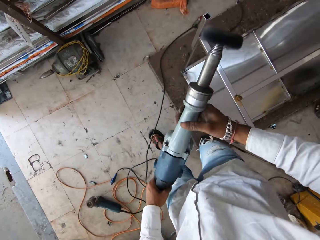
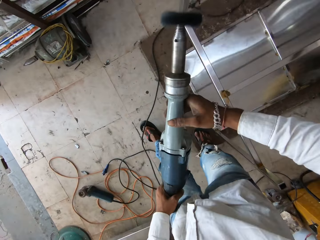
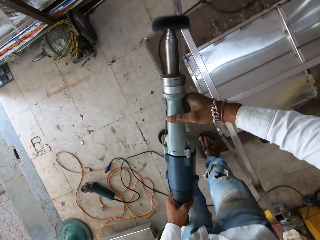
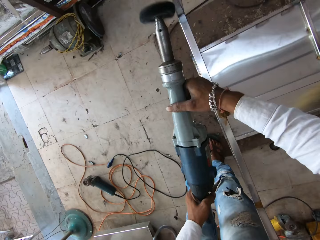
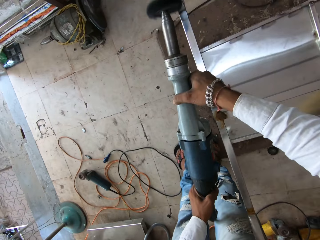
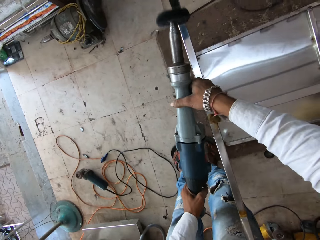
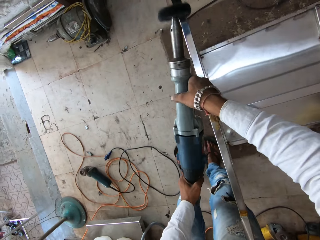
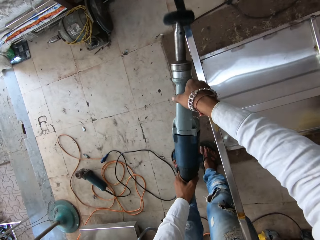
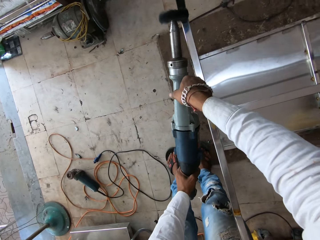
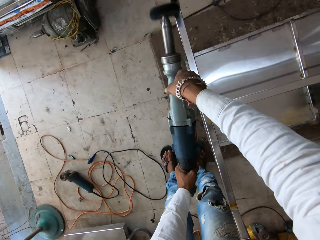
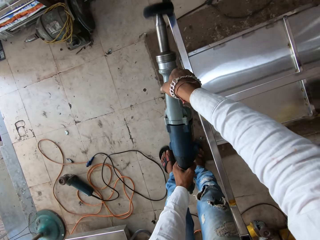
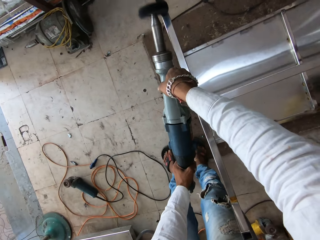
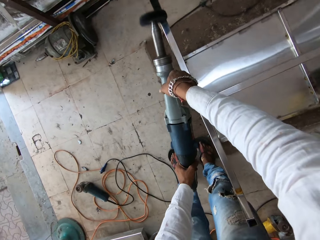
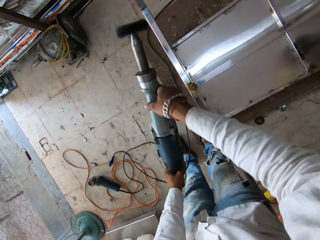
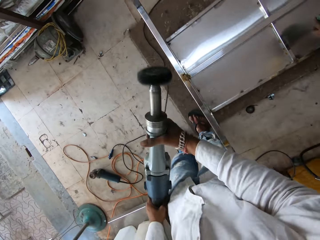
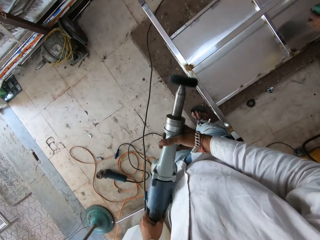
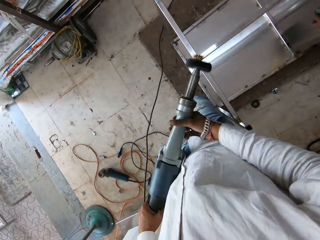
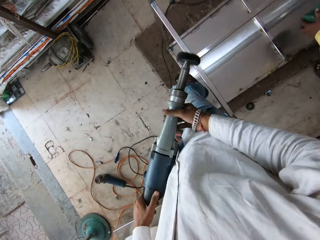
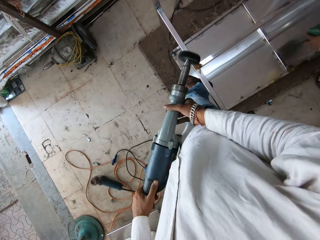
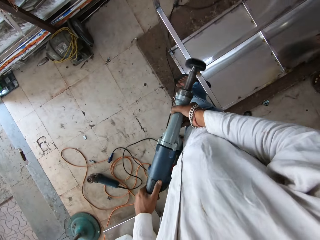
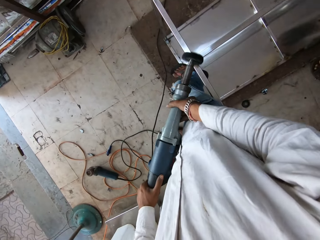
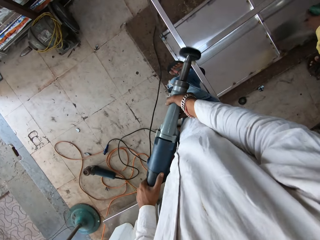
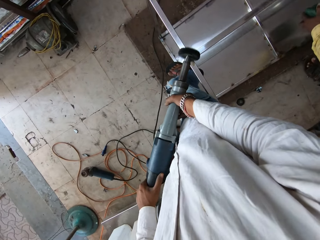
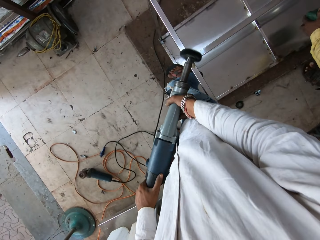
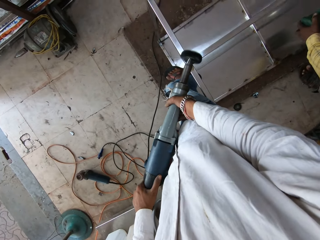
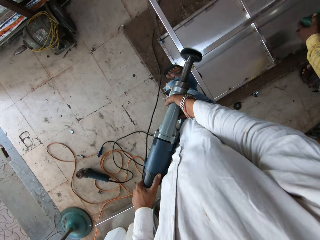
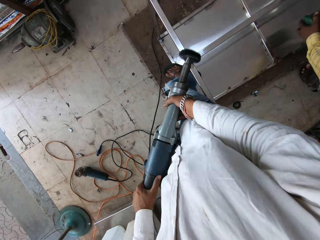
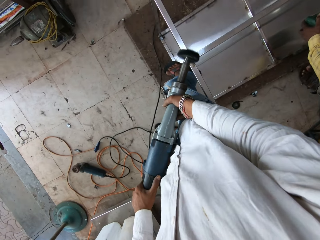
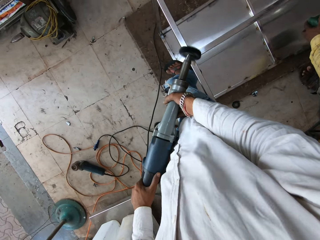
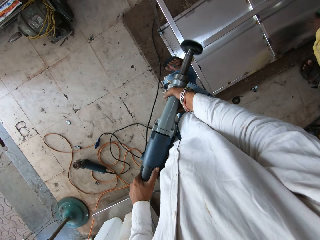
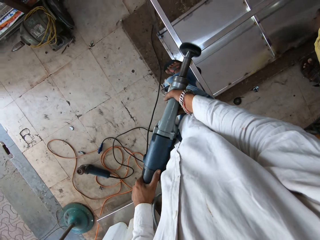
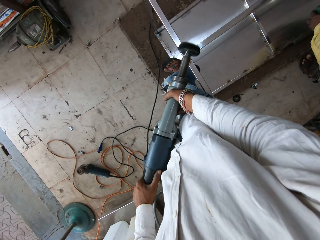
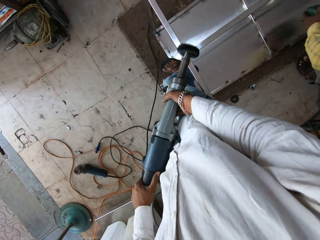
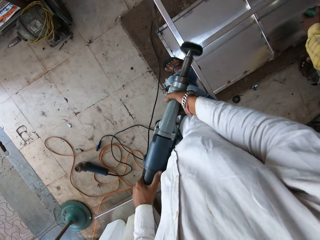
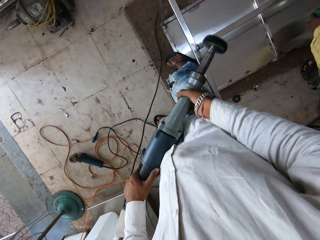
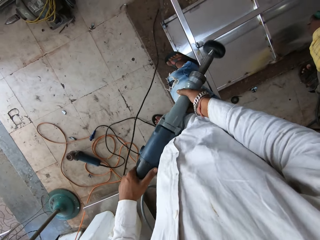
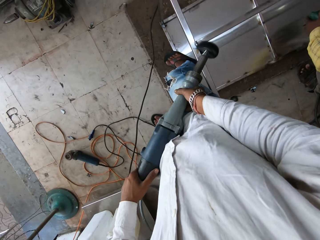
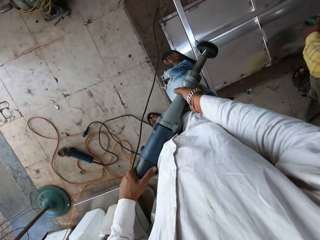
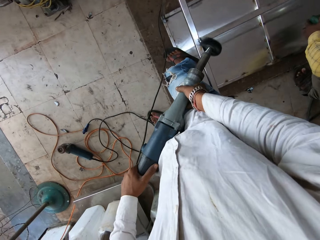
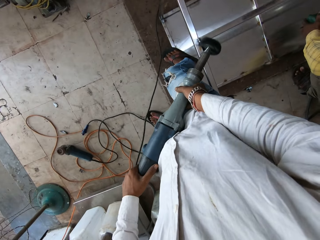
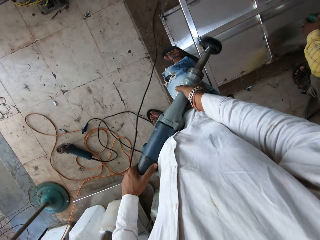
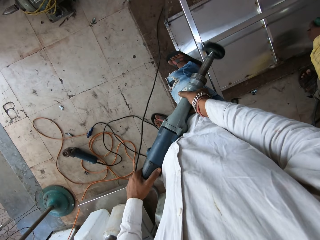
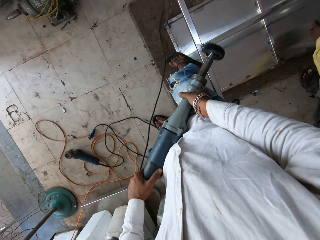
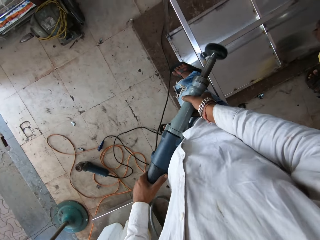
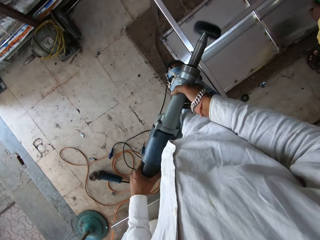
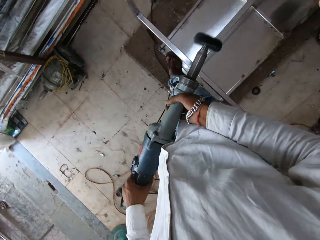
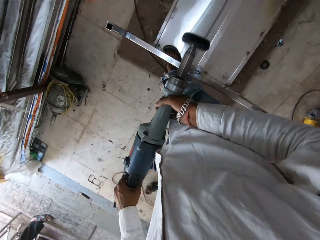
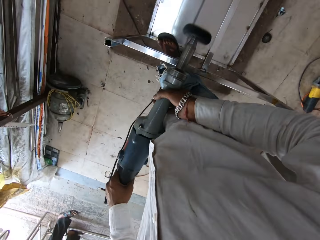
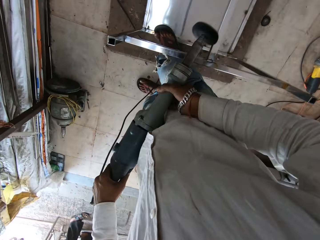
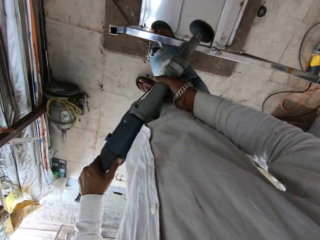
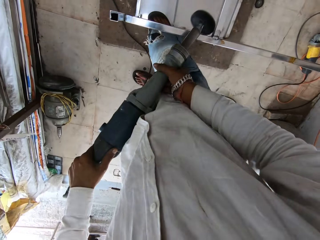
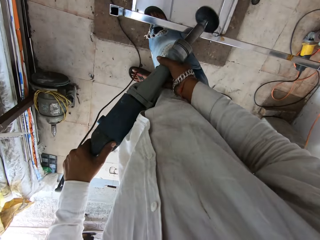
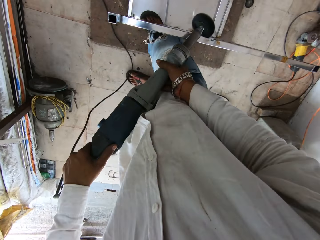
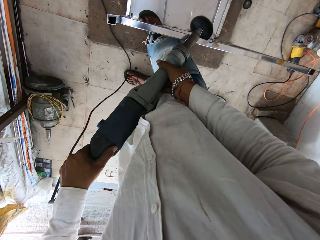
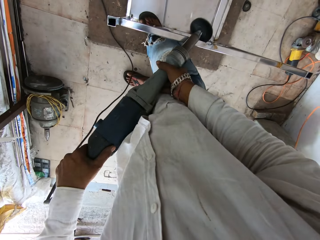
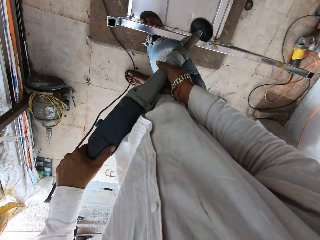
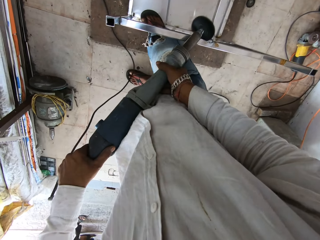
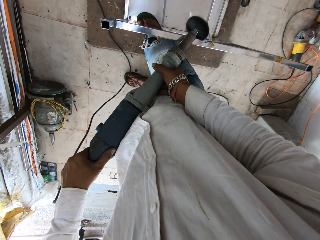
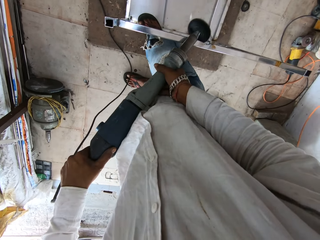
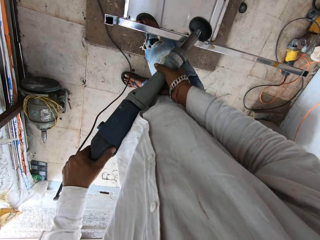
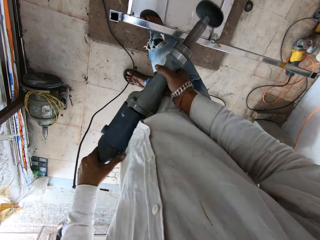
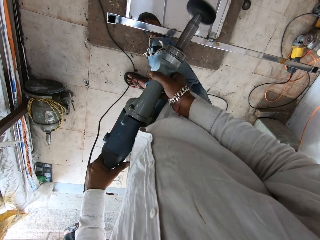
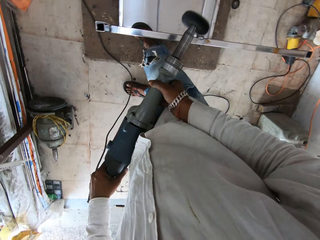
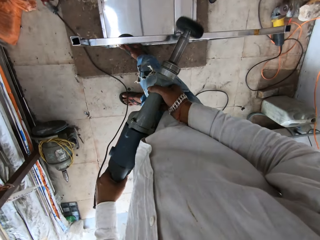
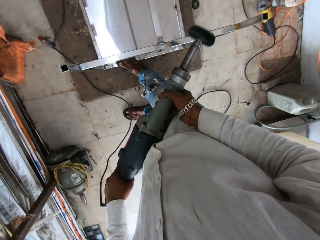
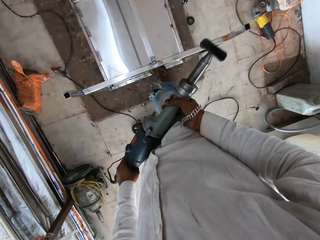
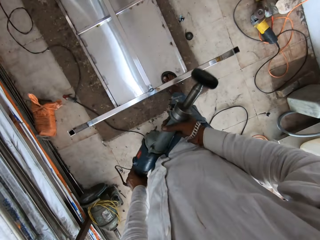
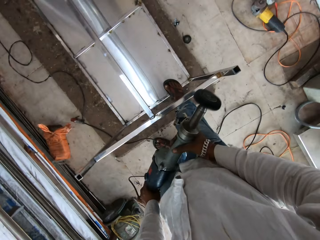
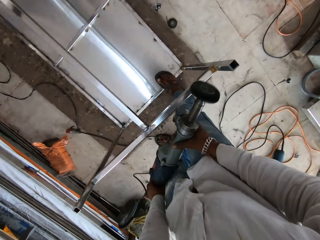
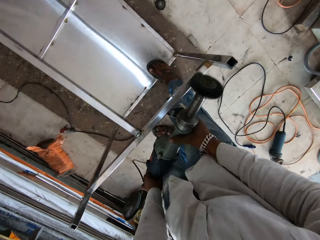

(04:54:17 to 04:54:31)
The camera wearer polishes a metallic table or metal structure. They move a leg. They polish the metallic table. A man holds a container. The camera wearer polishes the metallic table. They move legs. They polish the metallic table. They walk near the metal structure.

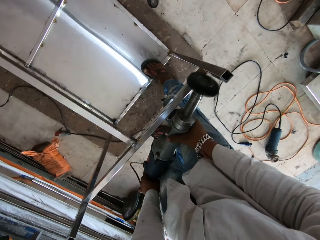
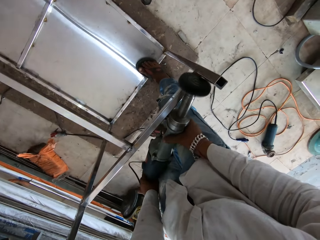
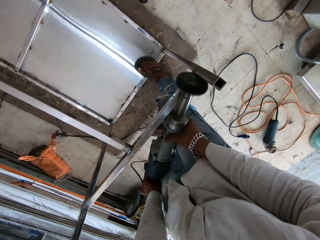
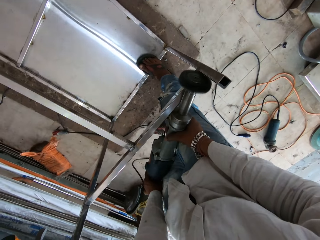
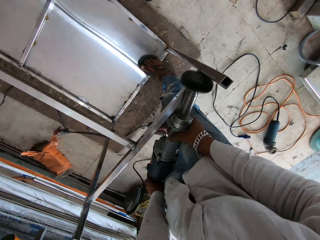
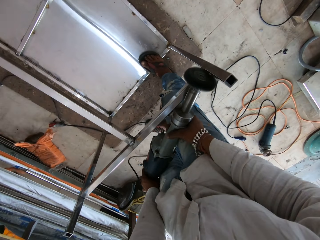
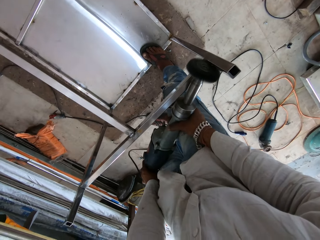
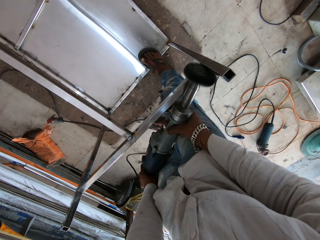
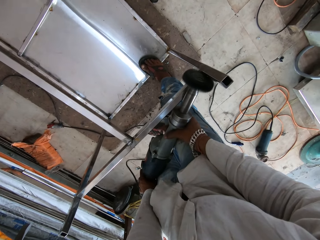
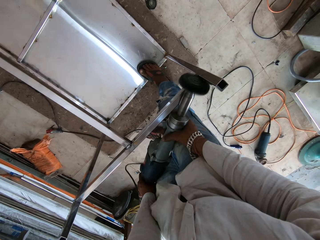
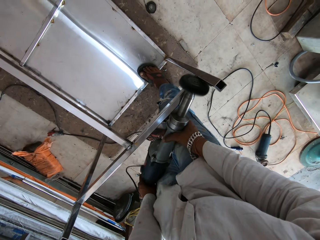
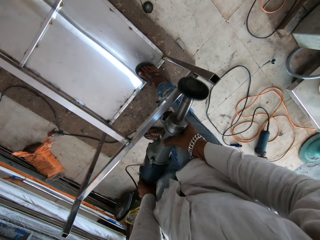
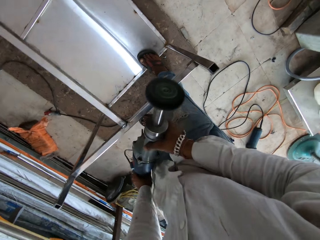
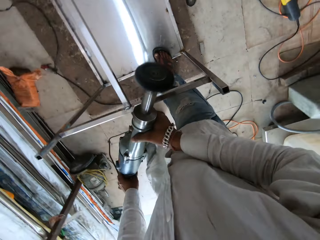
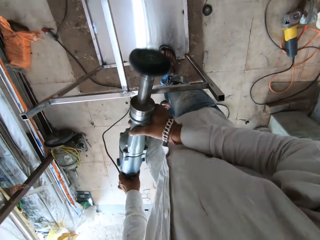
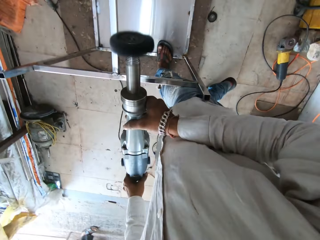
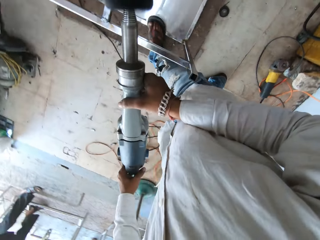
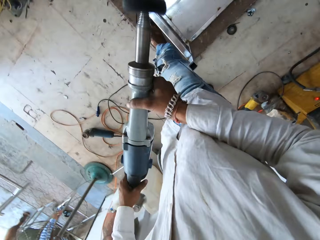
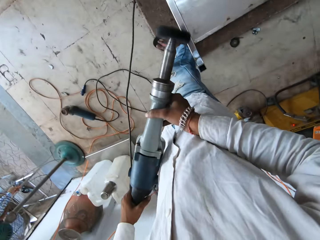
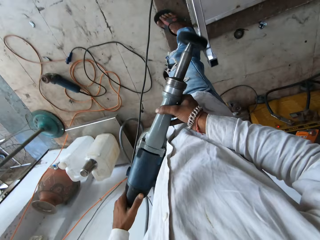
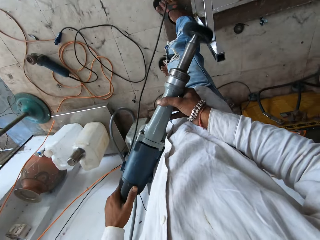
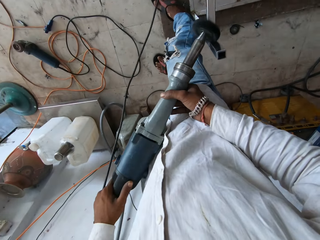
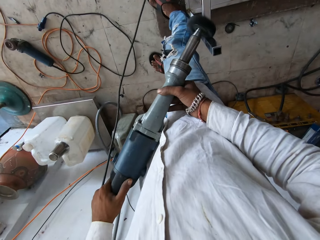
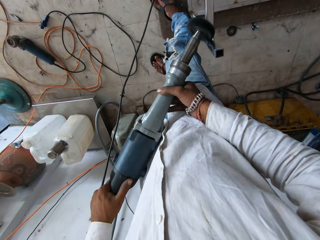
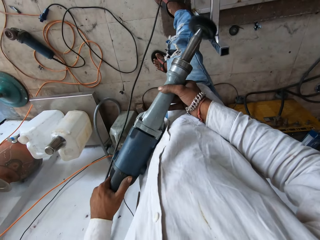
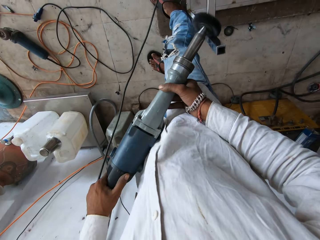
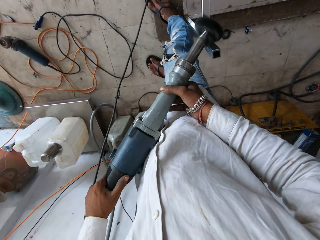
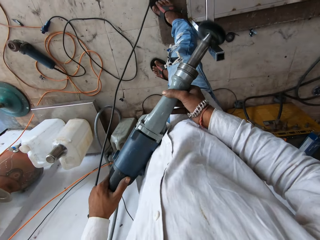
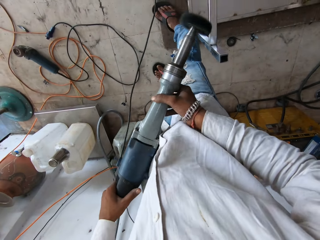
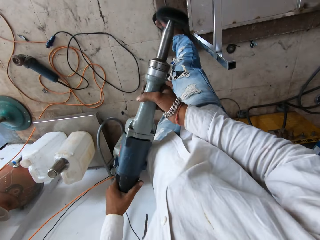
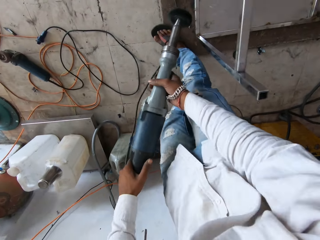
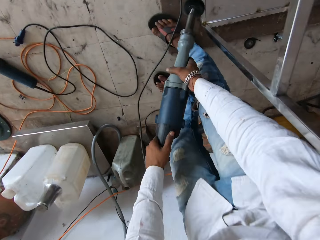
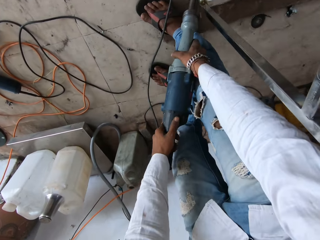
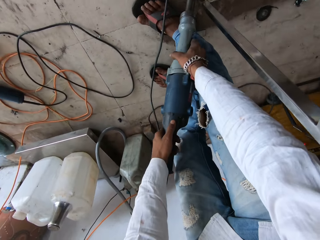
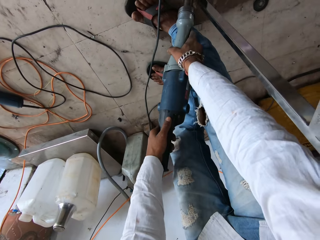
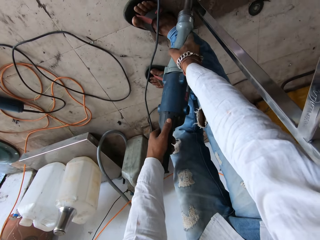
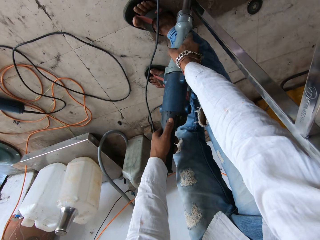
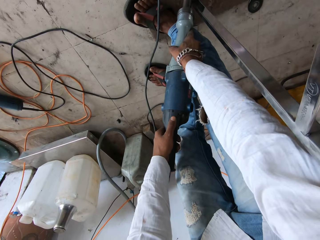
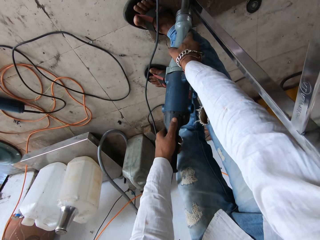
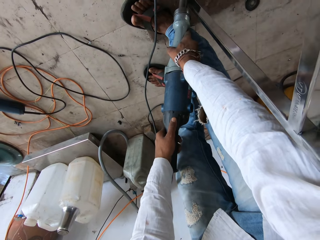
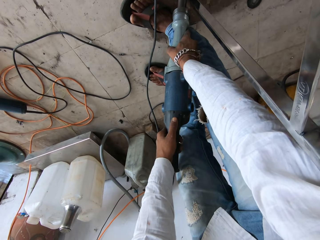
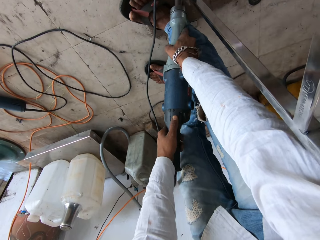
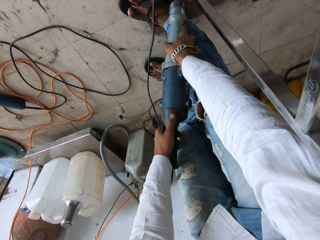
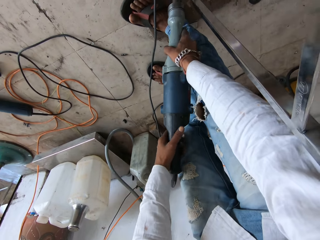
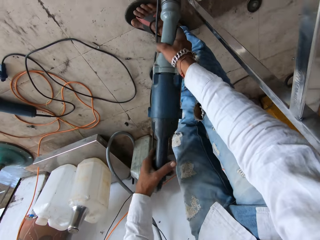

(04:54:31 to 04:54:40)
The camera wearer polishes a metallic table. They move a leg. They move around. They polish the metallic table. They polish the metallic table again.
